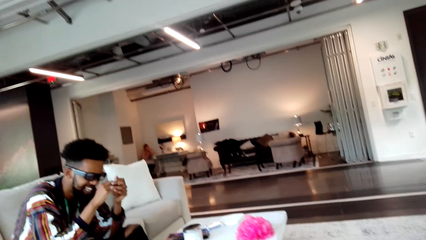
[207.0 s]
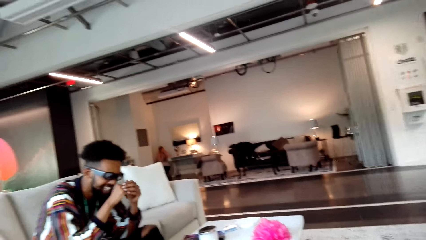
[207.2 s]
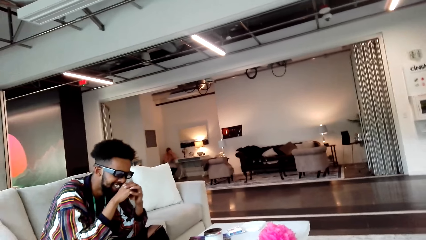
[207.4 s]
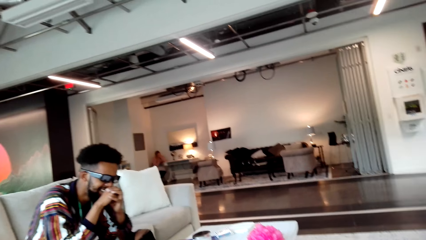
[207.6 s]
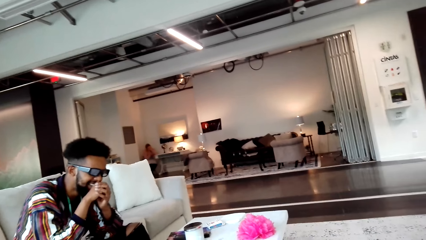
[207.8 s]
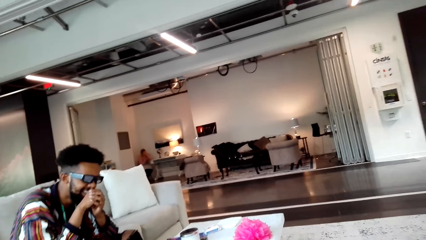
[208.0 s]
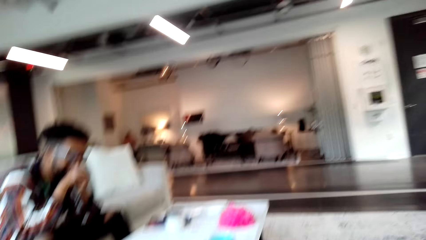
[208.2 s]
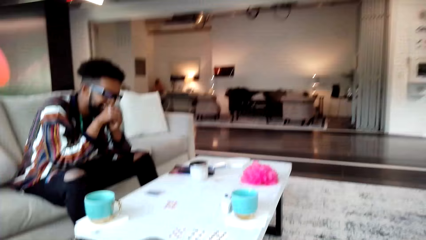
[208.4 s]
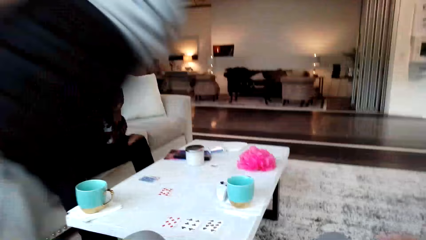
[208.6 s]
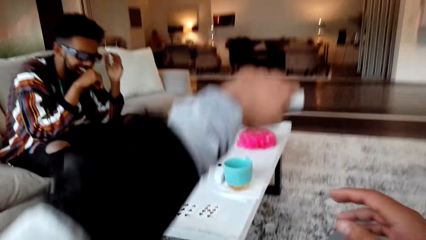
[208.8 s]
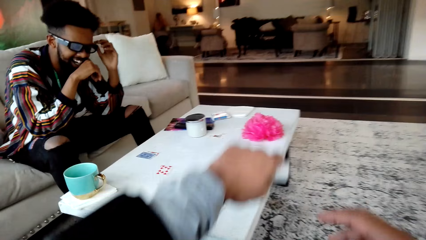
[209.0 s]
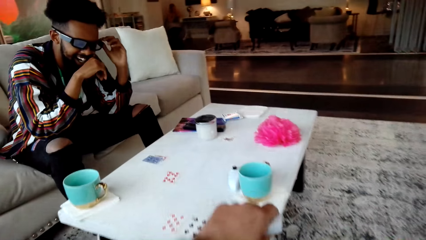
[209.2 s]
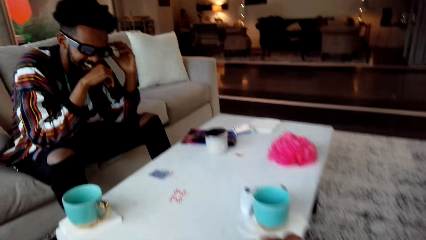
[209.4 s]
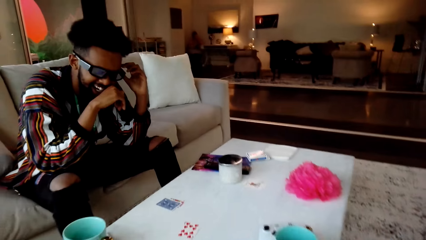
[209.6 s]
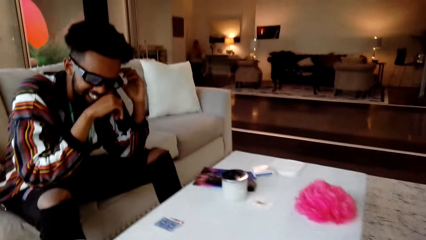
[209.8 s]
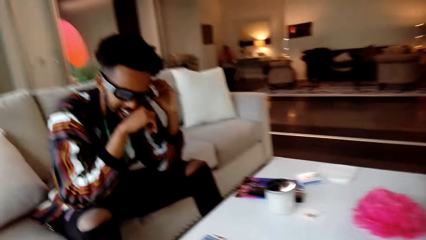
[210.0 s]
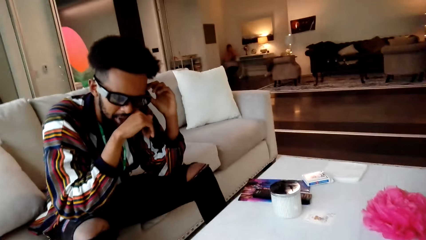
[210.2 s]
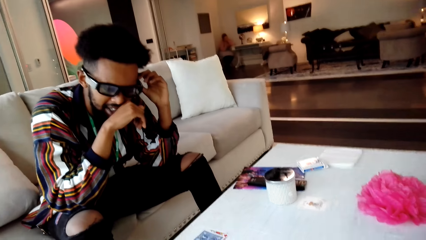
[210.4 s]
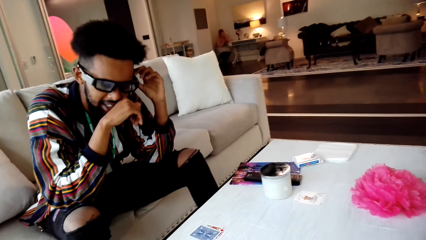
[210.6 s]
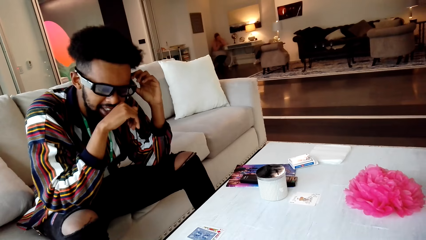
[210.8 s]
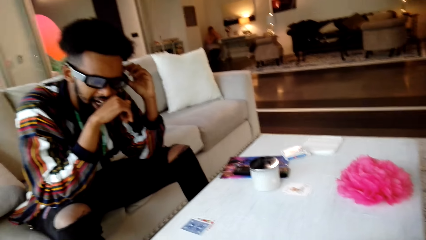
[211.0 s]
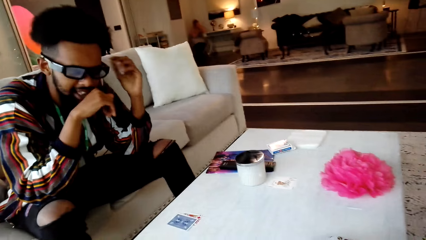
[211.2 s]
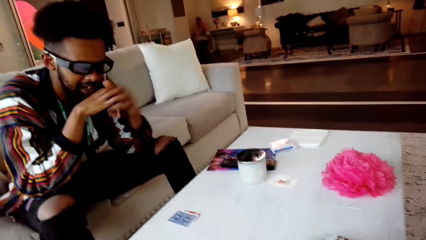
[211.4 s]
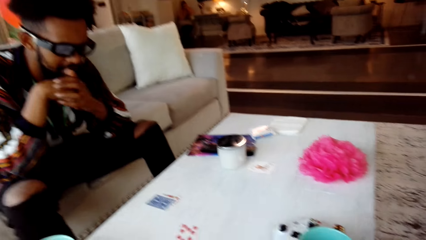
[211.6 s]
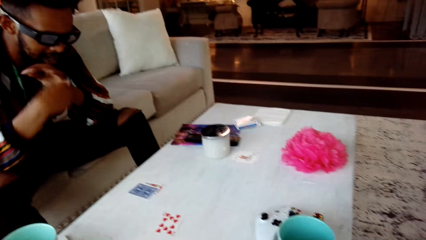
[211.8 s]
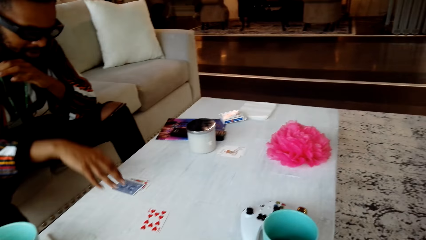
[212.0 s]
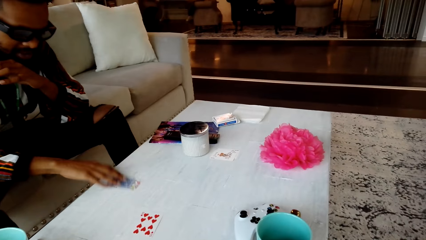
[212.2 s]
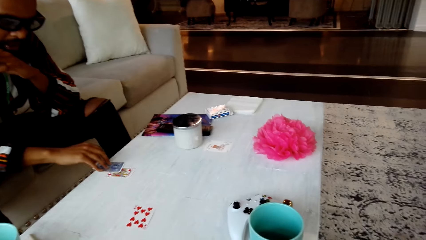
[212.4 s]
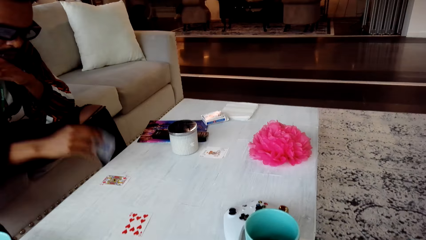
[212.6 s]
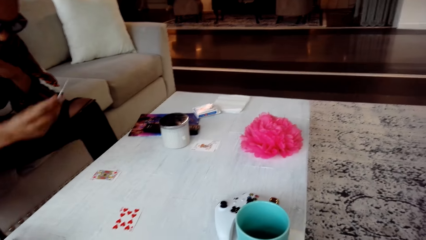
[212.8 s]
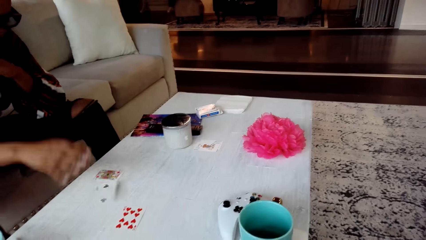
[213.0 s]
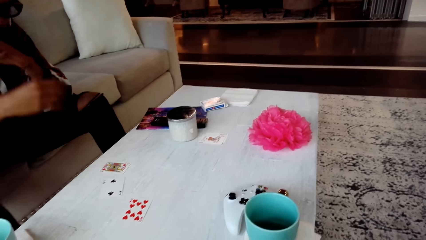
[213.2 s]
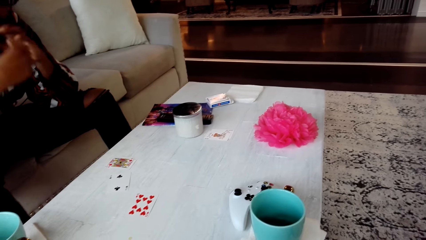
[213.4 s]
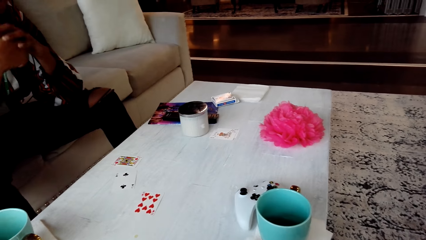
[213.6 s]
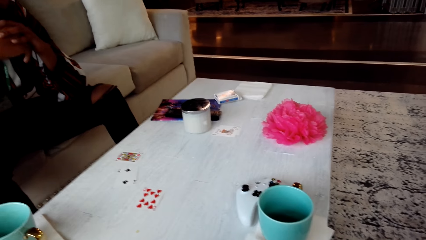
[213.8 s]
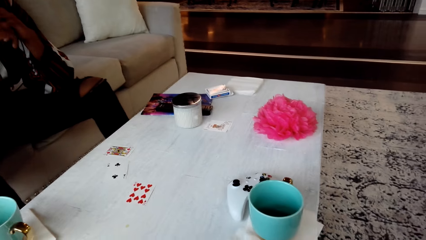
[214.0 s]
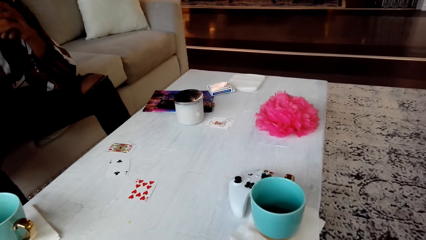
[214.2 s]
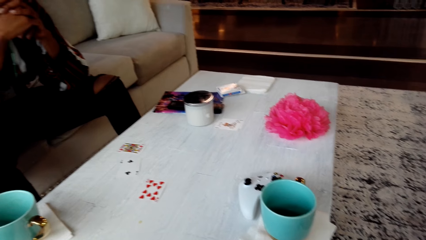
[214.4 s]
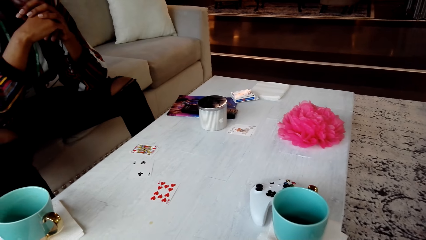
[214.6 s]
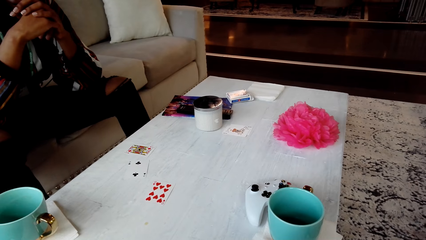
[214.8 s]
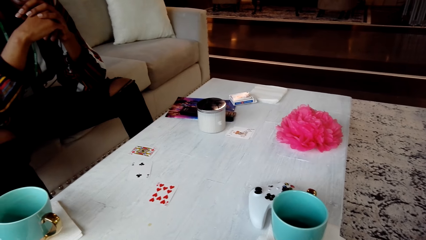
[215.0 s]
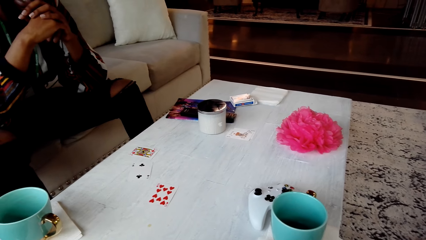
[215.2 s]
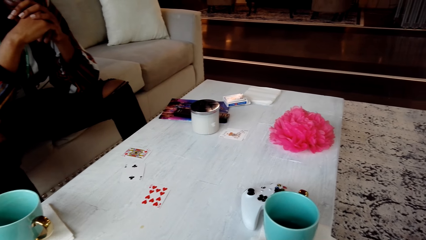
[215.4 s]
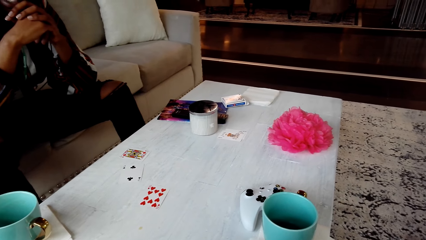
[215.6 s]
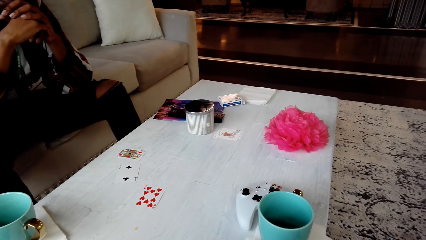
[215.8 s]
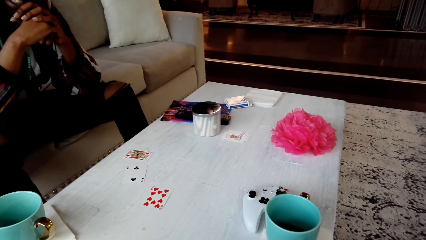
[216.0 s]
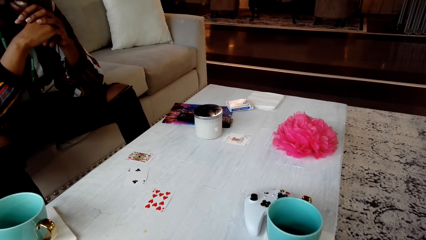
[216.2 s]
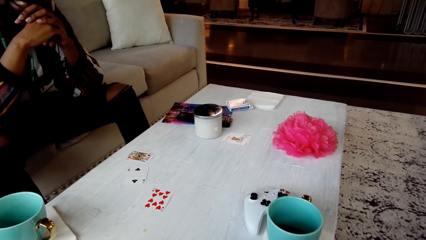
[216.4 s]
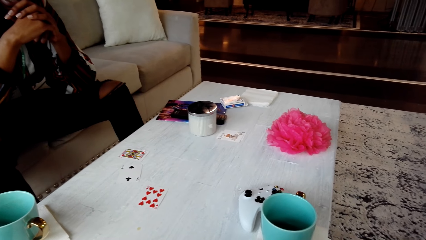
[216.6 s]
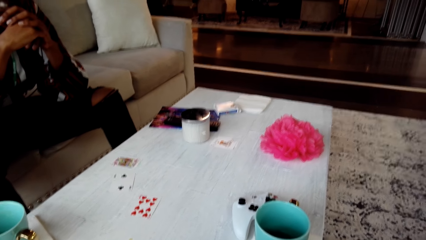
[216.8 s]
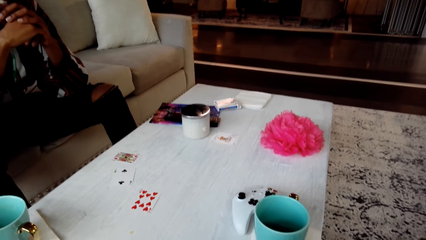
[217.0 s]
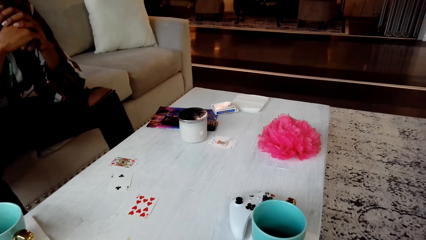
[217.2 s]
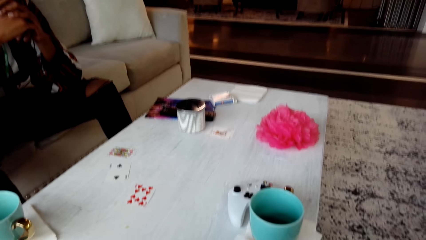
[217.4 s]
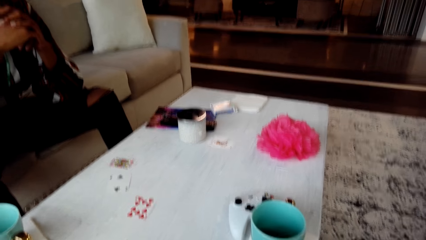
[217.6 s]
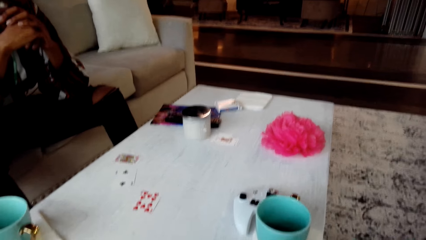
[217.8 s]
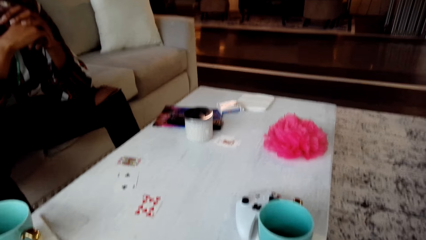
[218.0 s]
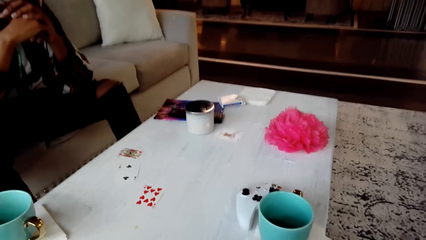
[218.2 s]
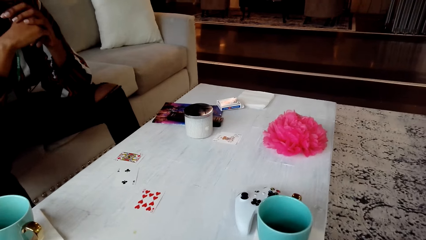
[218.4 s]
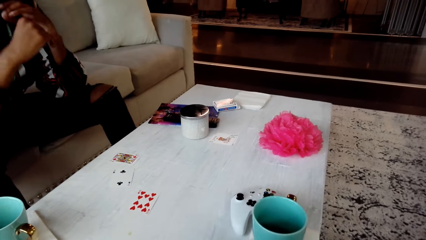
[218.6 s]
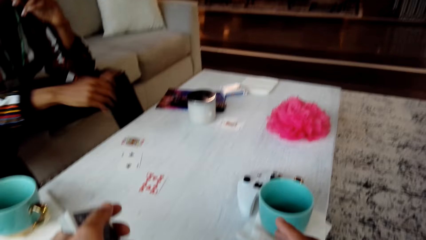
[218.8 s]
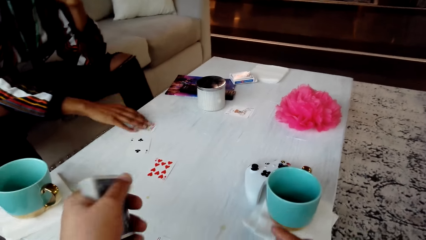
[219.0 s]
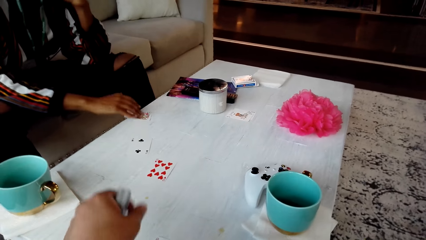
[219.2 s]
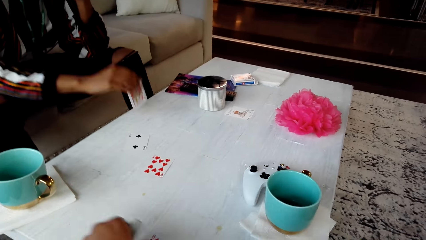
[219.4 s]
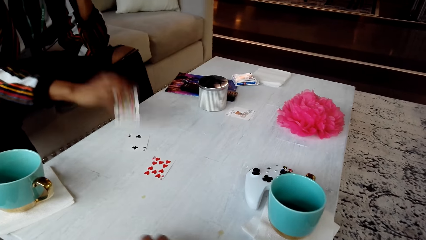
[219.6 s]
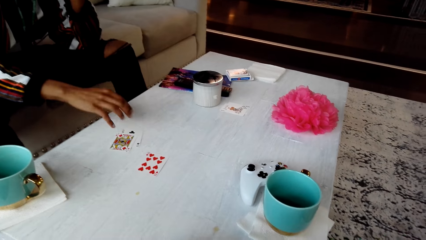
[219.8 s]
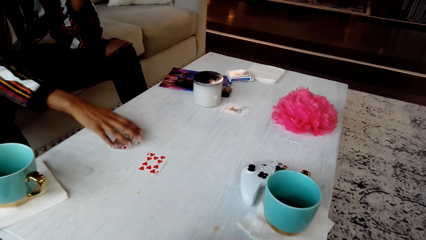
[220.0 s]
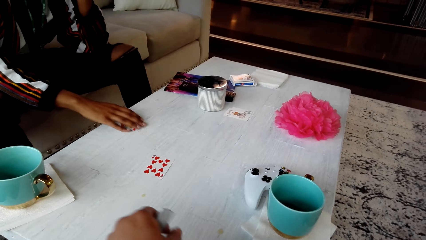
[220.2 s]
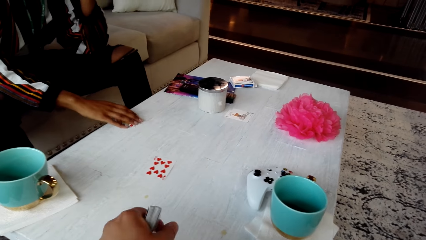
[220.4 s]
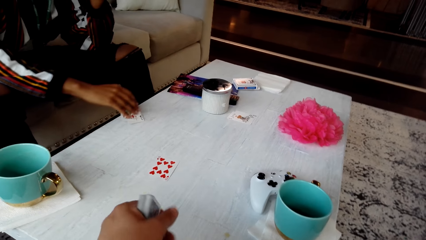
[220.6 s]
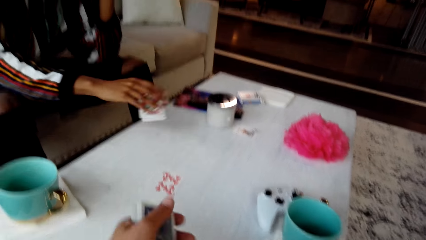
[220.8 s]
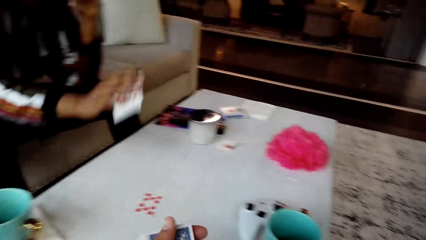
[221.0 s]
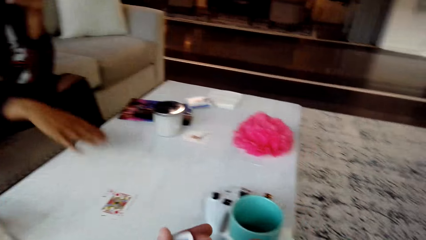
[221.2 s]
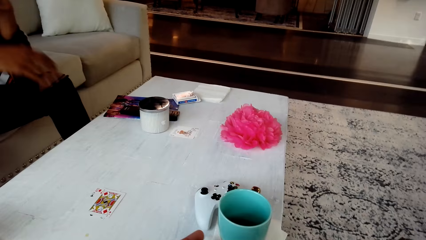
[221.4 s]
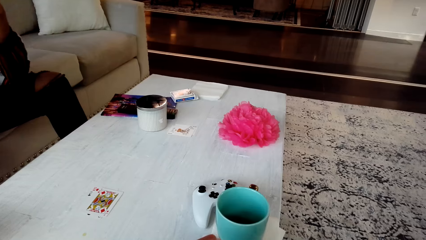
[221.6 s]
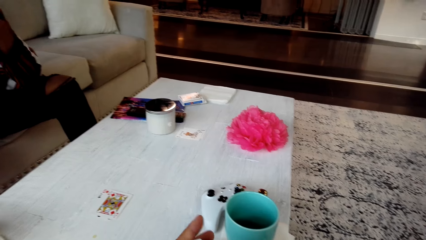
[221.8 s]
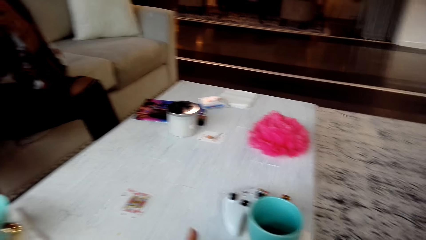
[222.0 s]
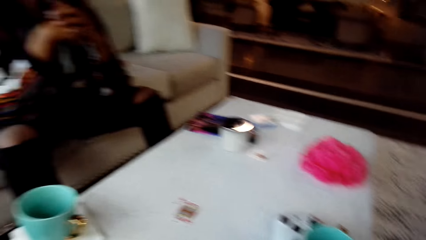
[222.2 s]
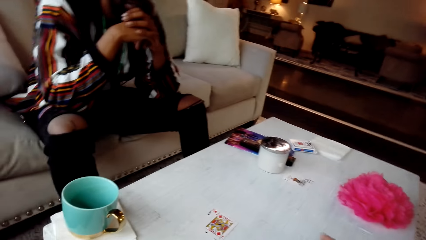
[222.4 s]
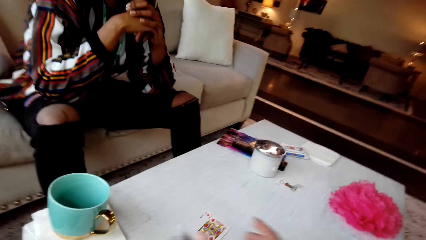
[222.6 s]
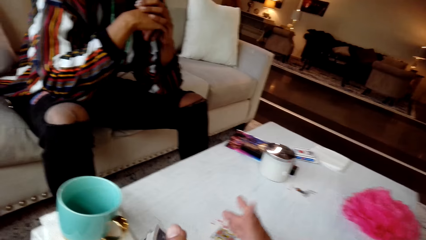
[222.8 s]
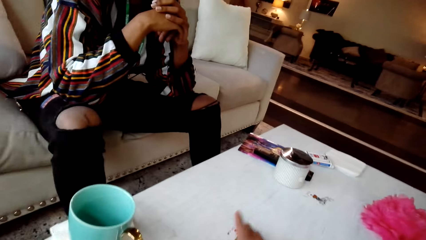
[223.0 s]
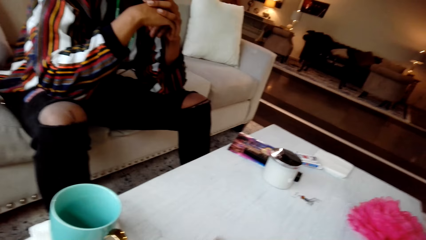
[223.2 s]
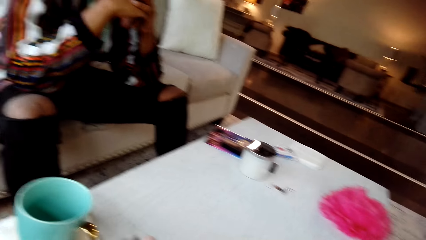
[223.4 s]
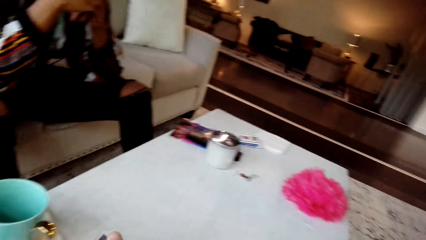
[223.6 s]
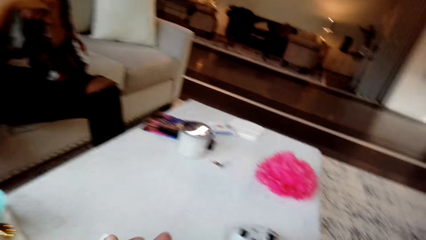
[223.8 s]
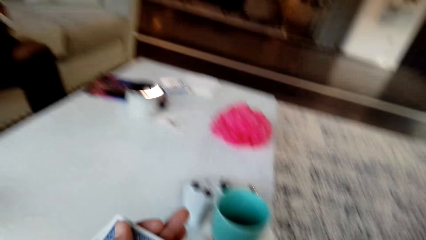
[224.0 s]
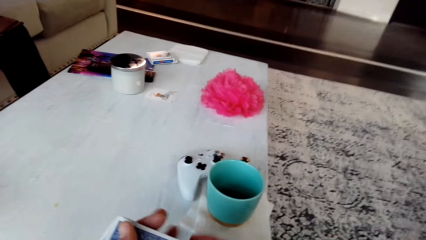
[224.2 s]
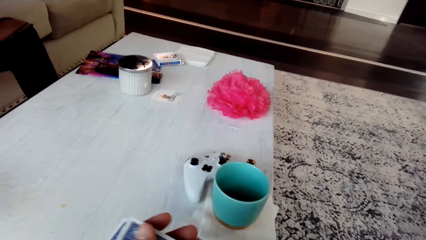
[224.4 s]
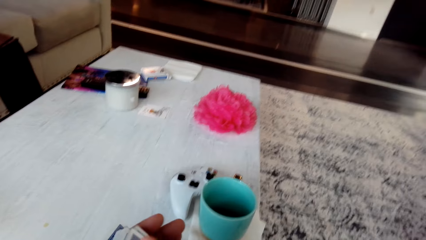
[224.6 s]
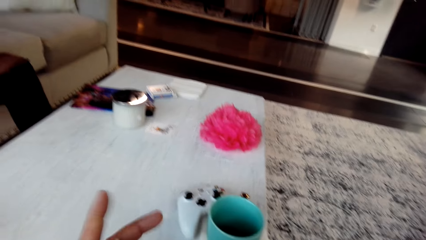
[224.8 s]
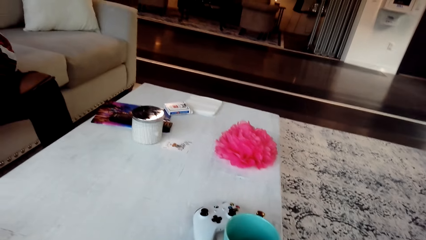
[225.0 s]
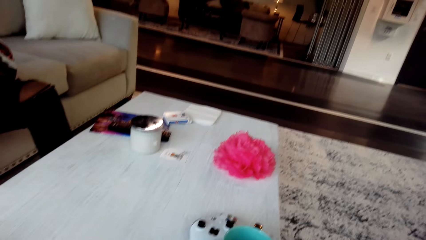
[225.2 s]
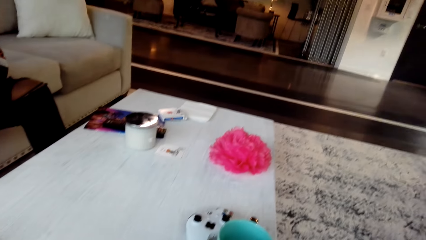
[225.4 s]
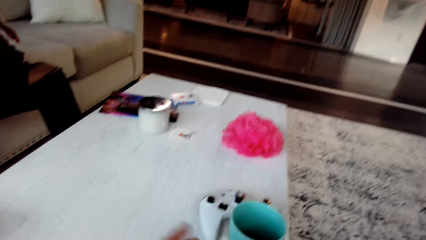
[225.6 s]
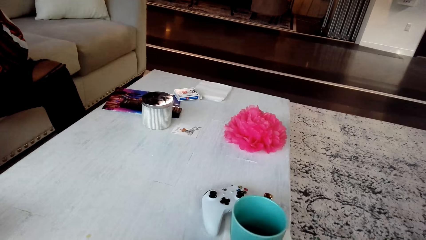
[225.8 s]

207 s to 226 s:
The camera wearer converses with a man. The man picks cards from the table and places a card on the table. The camera wearer looks around the table. The man touches the cards on the table. The camera wearer plays the cards. The man places the cards on the table and converses with the camera wearer.
